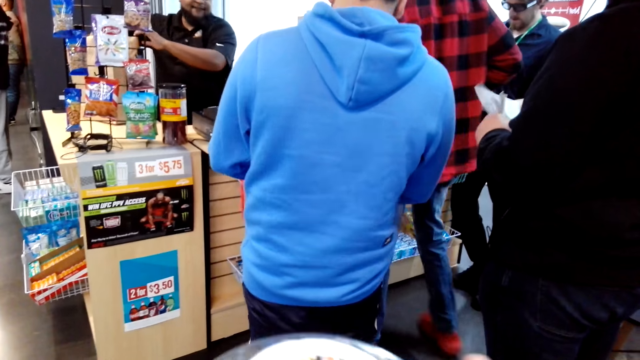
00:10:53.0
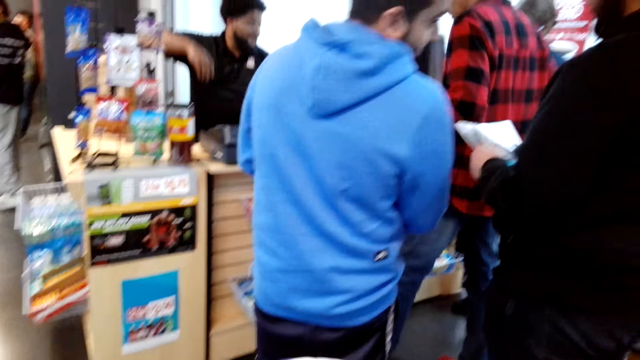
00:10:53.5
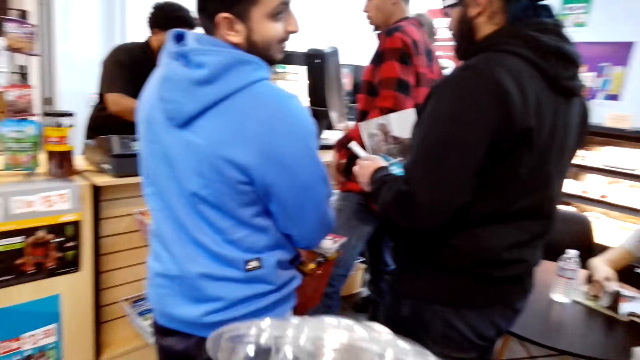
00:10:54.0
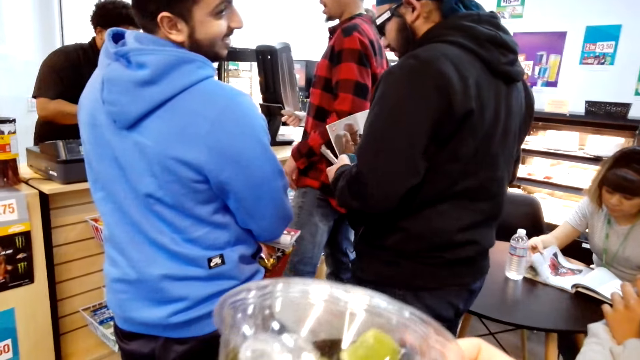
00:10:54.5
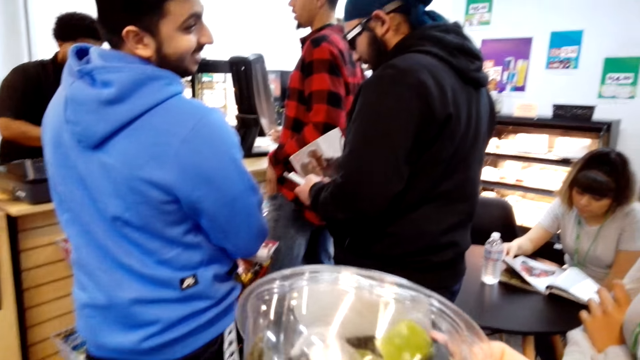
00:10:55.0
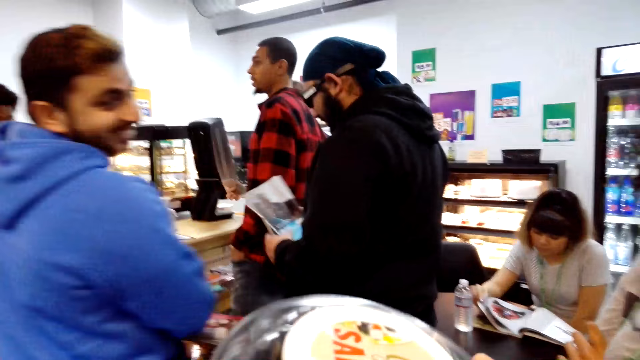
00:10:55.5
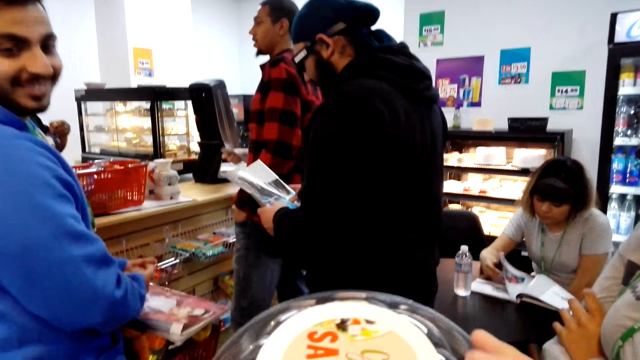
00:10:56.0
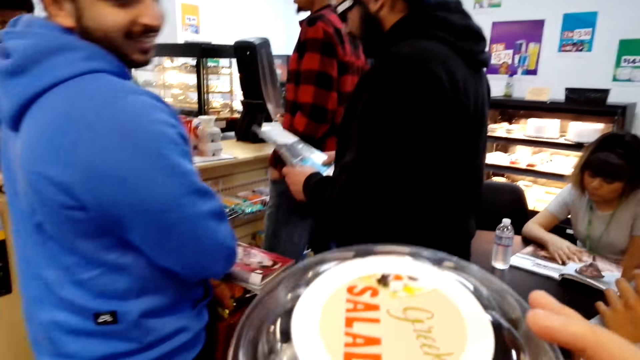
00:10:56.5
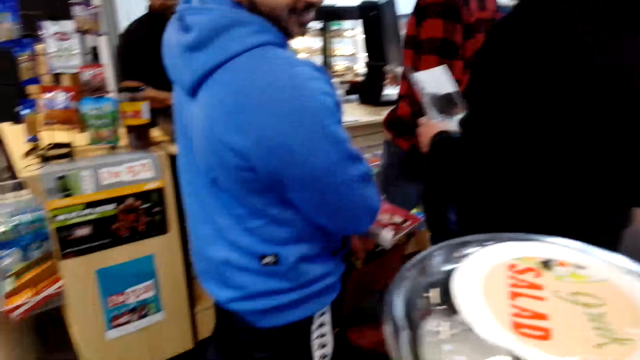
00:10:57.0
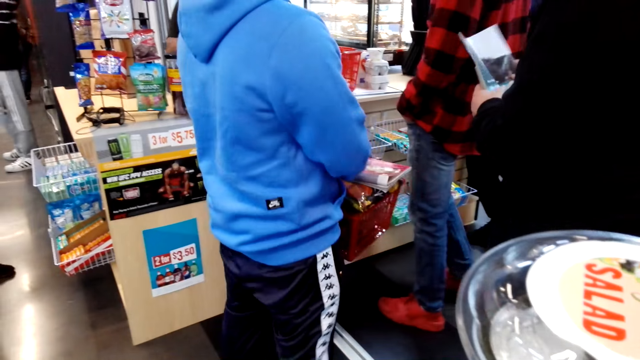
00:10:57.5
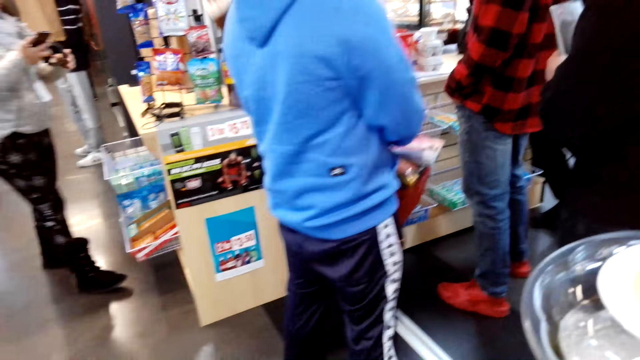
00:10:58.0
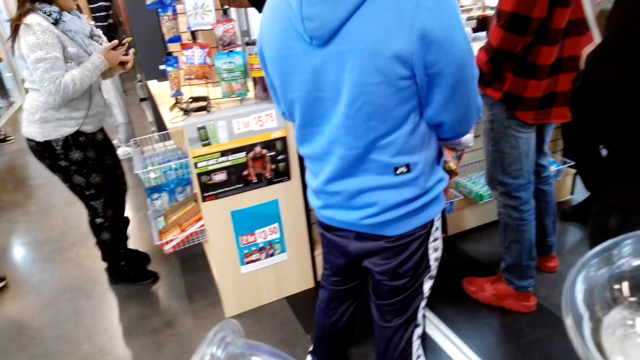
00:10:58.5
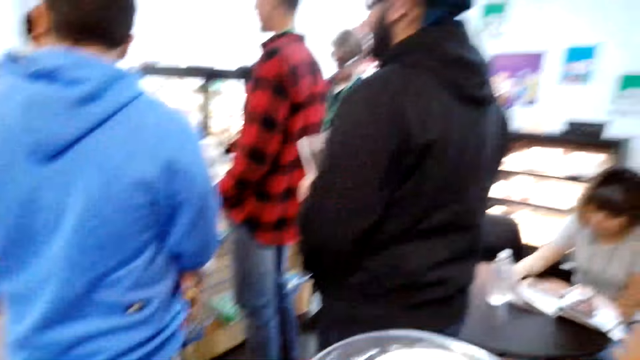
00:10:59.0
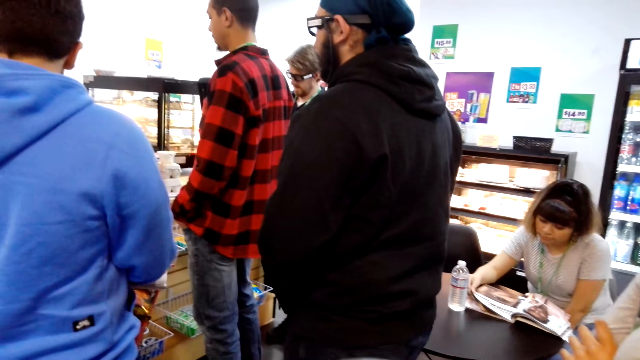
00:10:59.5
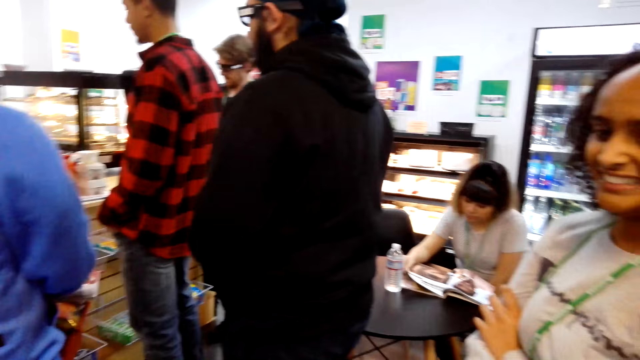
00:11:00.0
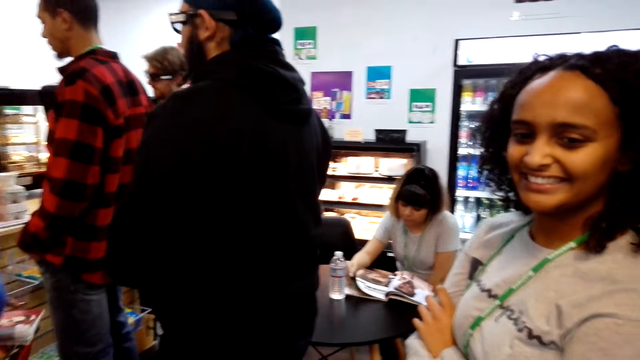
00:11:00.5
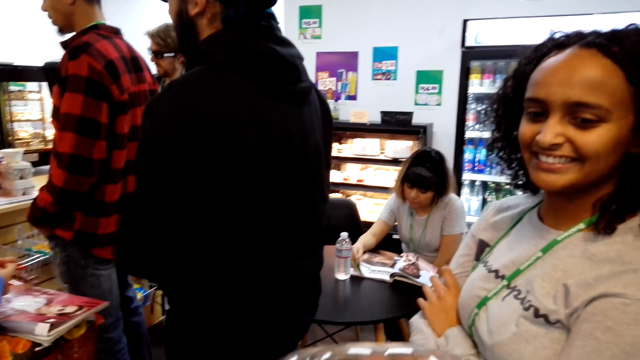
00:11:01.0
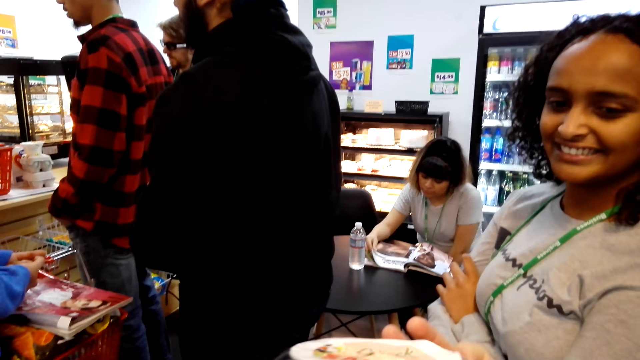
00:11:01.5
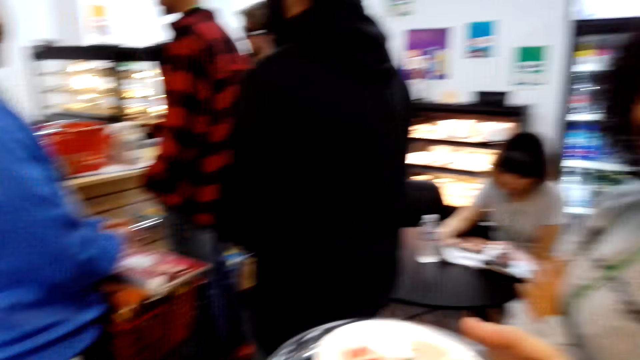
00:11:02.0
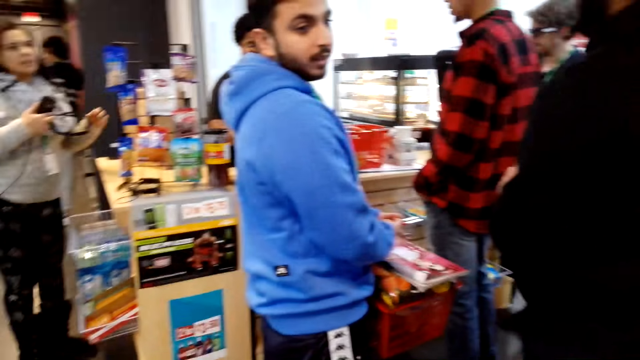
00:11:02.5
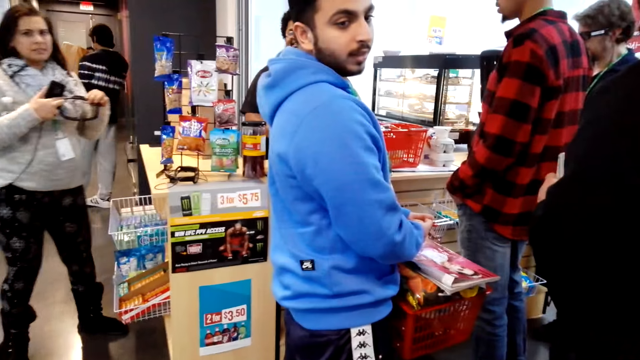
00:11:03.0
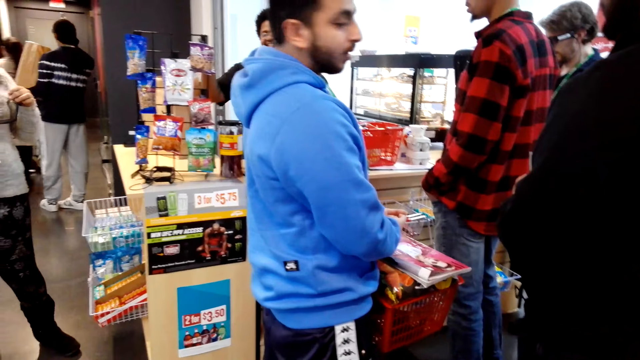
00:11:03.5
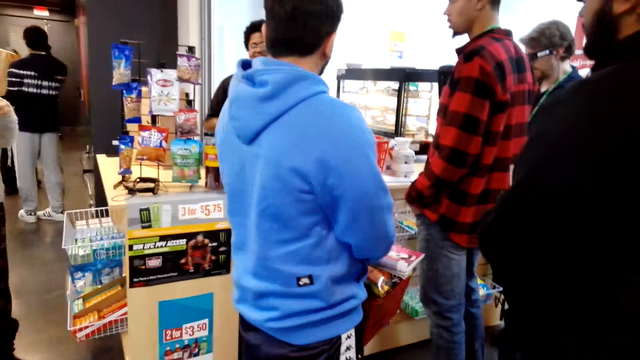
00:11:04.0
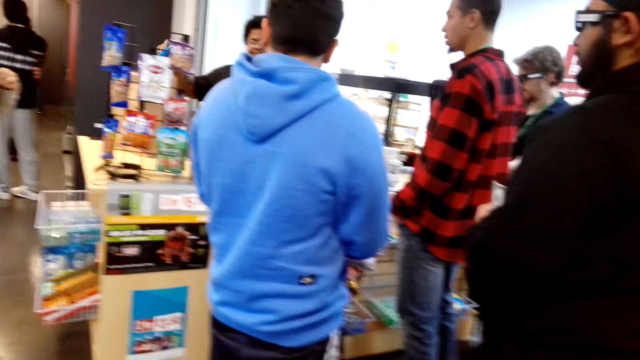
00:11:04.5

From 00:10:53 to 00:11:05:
A man looks behind. The camera wearer talks and holds something. They dialogue with a lady and look around.

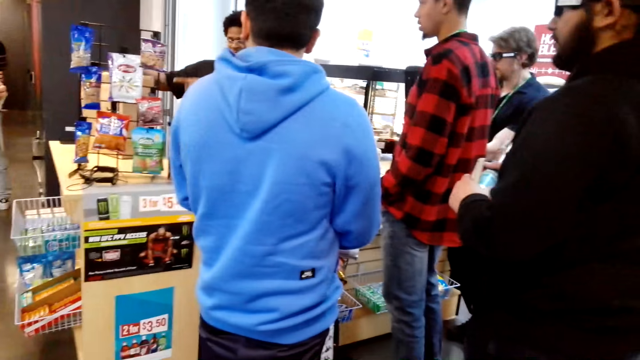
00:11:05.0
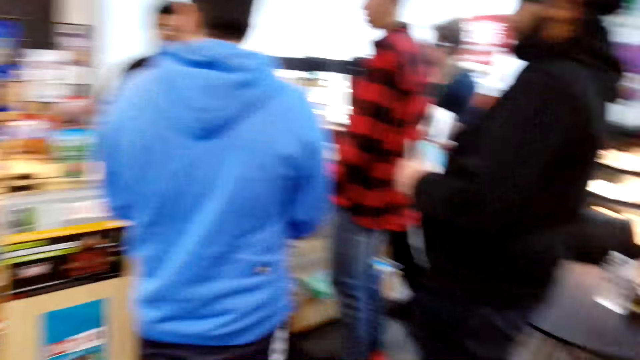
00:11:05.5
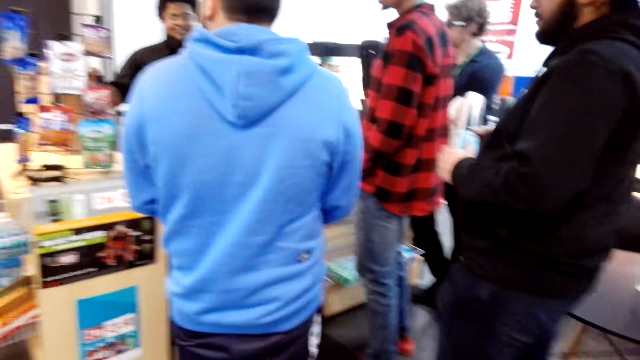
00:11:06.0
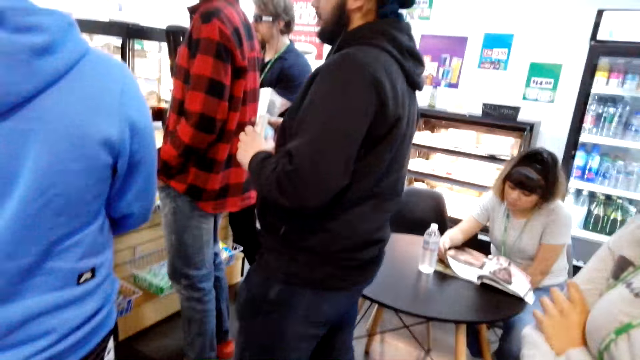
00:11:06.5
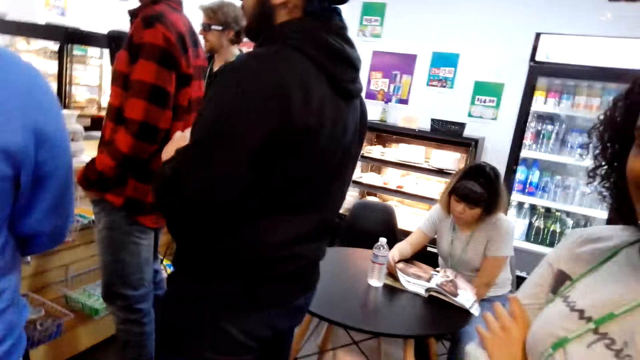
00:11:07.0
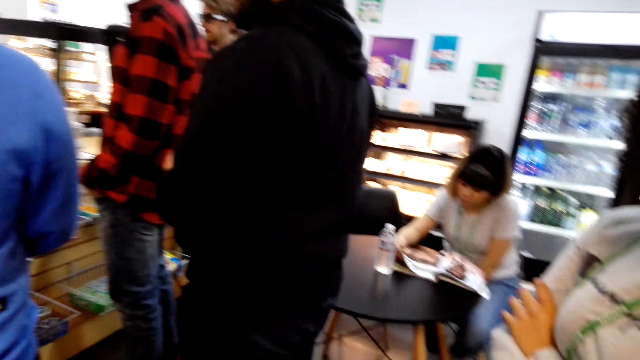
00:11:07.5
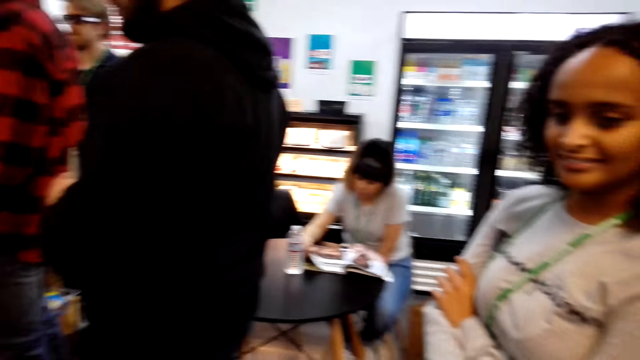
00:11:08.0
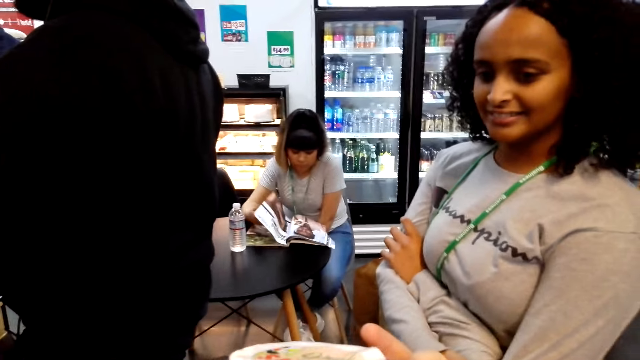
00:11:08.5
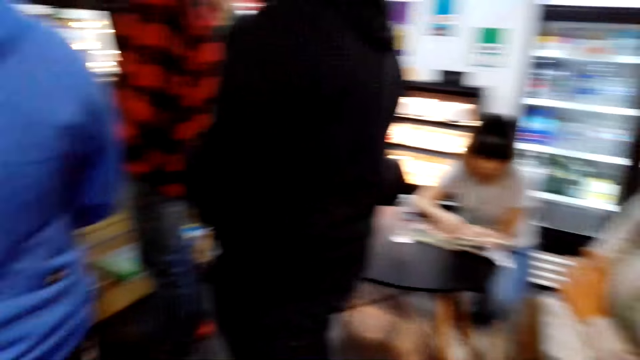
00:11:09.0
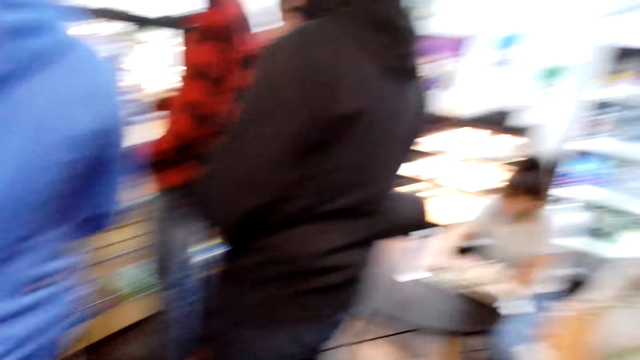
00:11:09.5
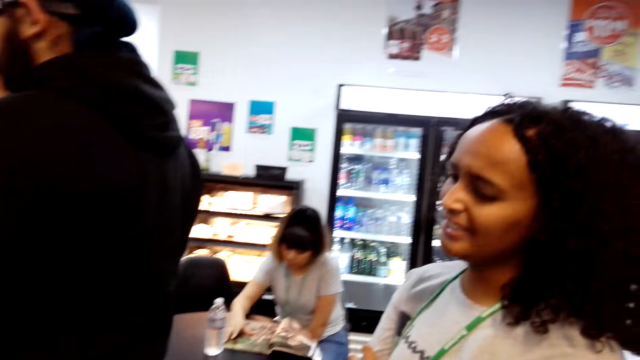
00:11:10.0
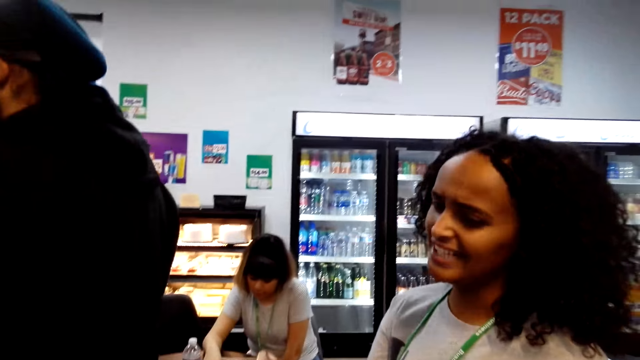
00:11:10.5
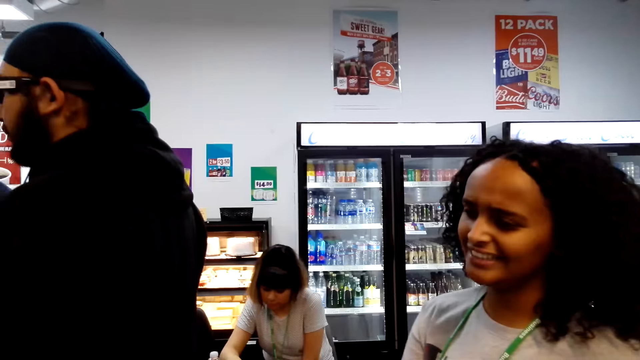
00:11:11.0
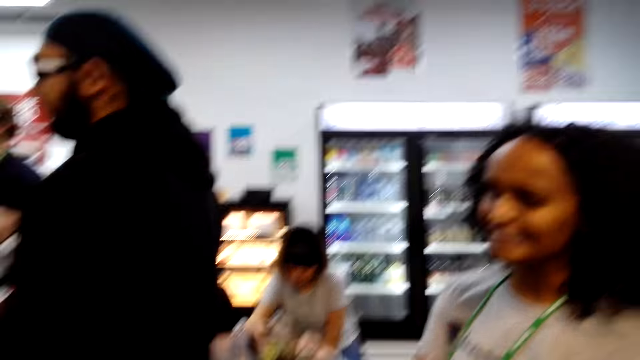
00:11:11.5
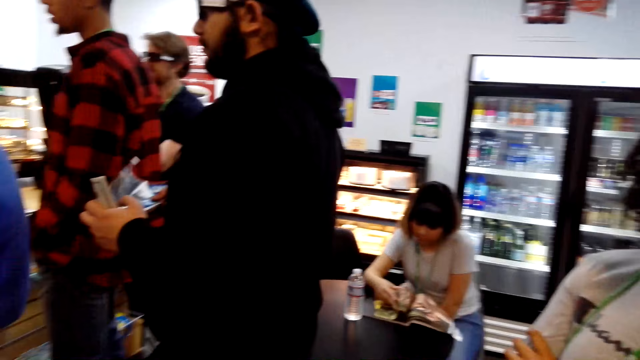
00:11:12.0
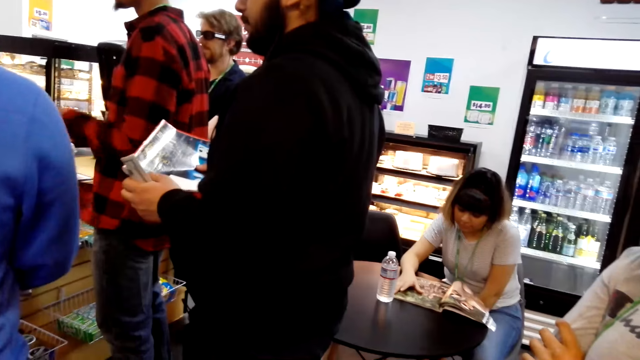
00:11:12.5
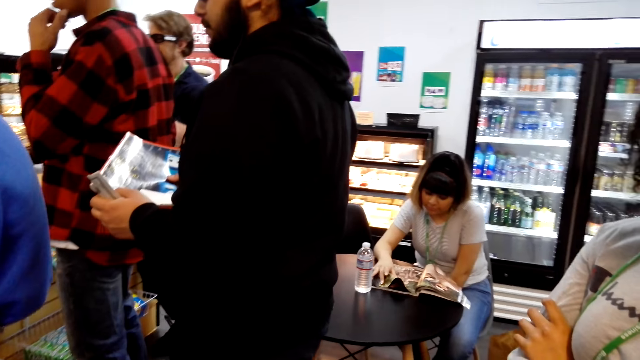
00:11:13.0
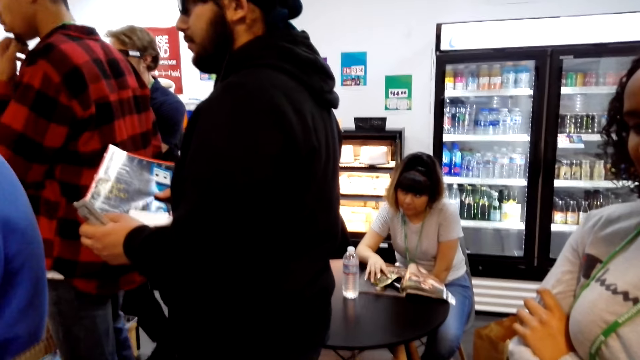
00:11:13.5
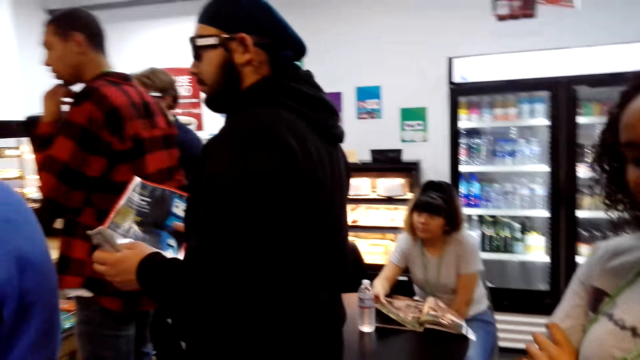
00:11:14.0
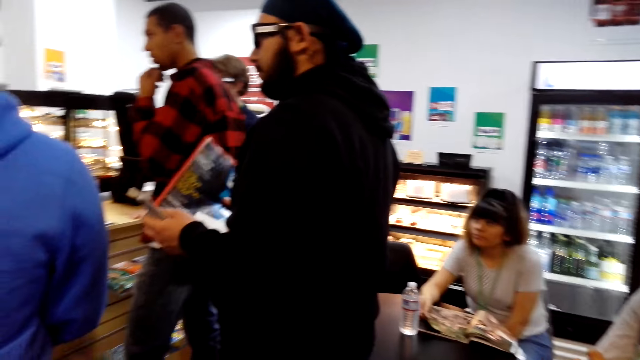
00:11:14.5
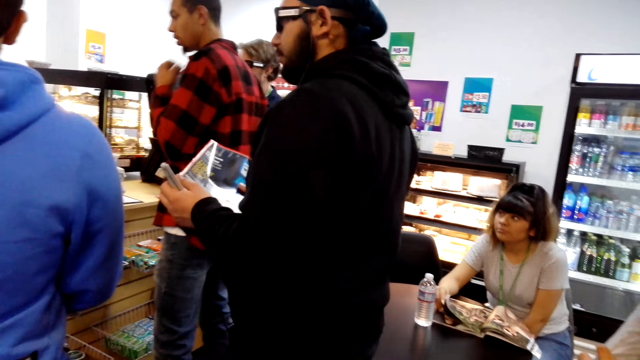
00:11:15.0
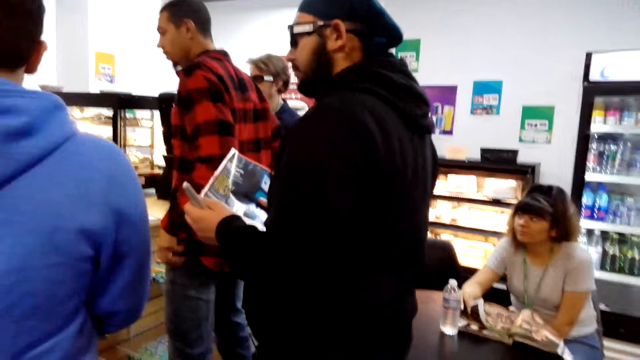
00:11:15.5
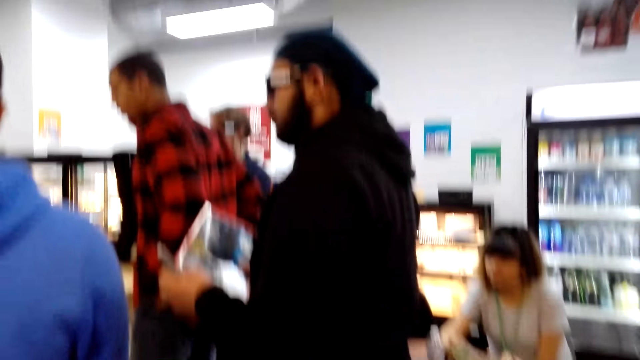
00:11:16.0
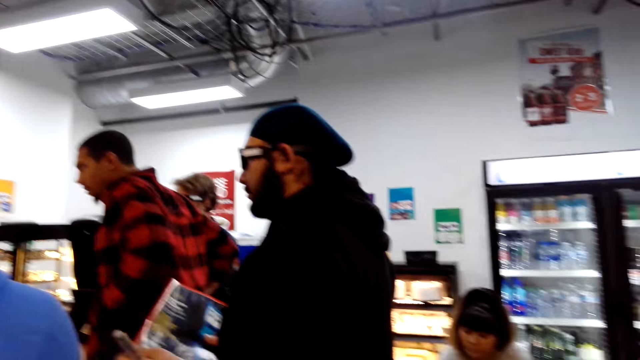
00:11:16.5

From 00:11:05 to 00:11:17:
A woman converses with the camera wearer.
